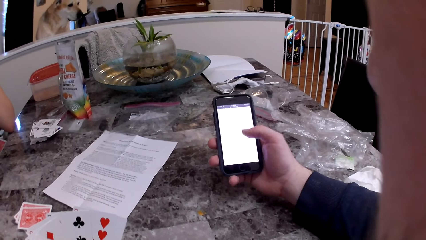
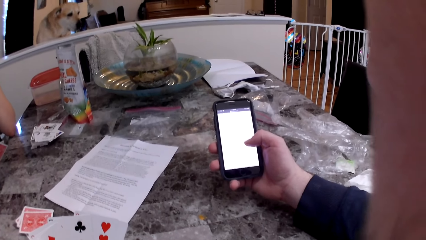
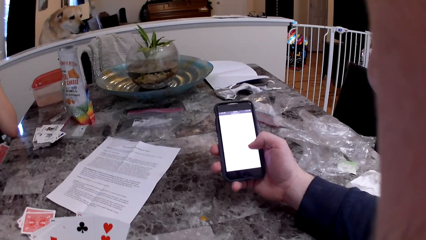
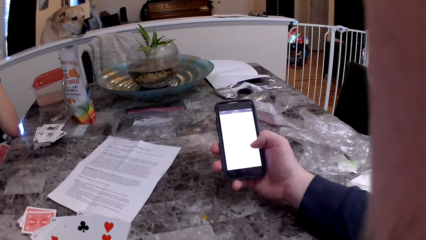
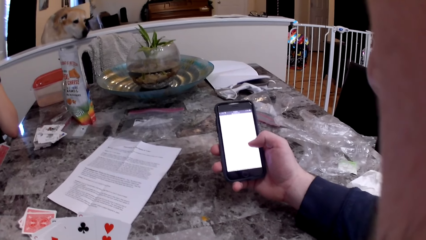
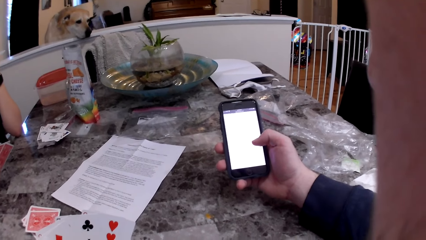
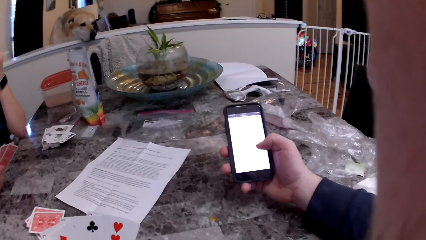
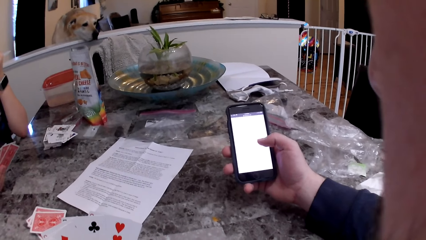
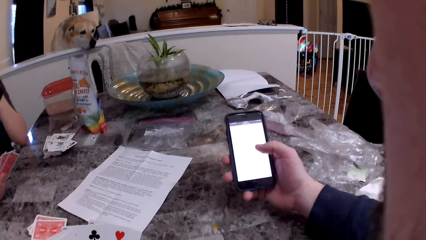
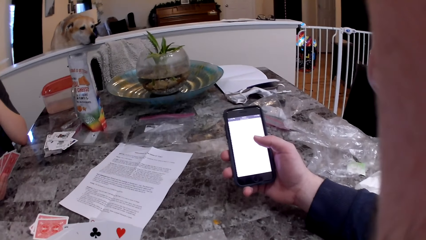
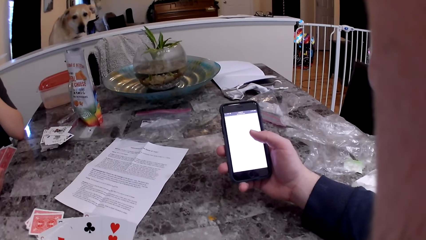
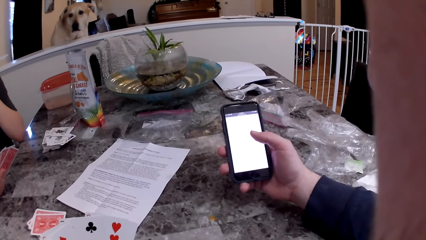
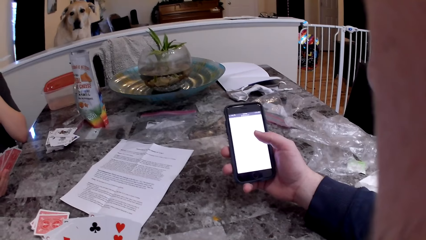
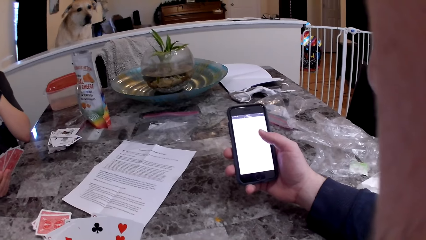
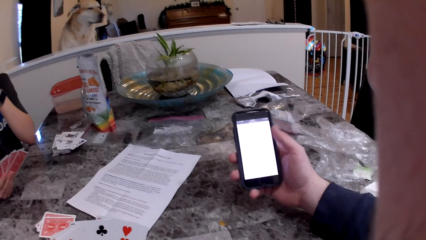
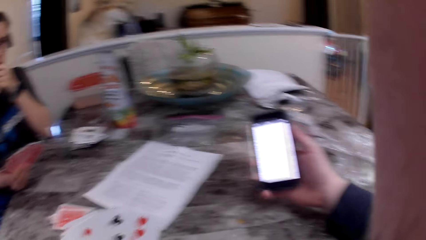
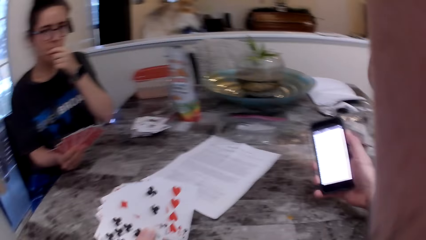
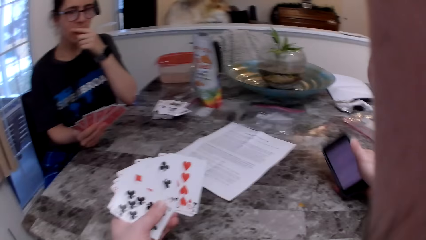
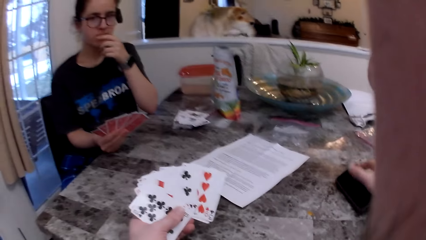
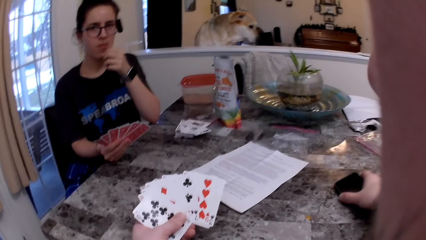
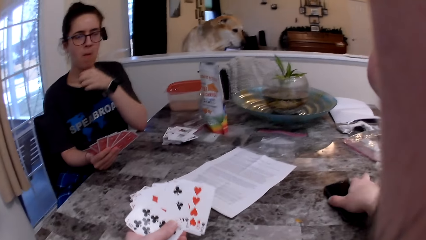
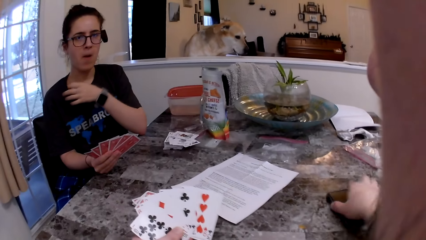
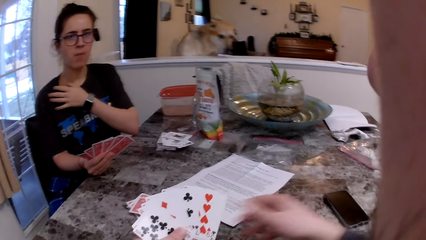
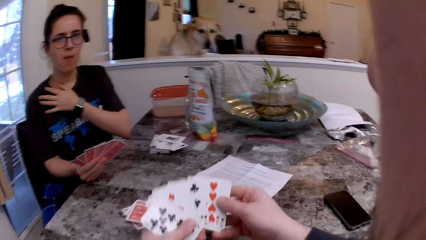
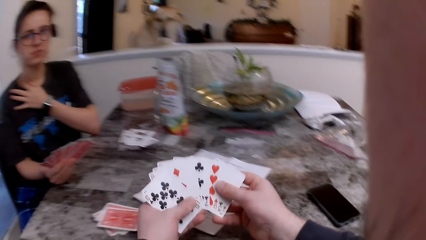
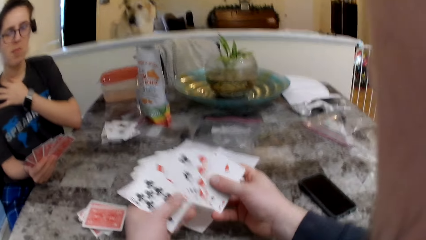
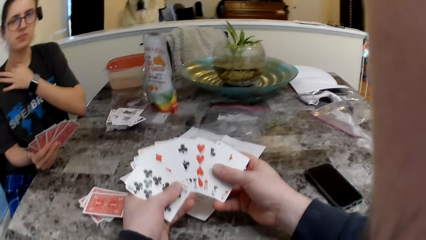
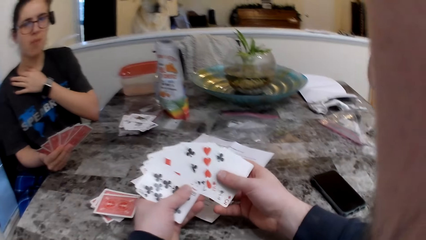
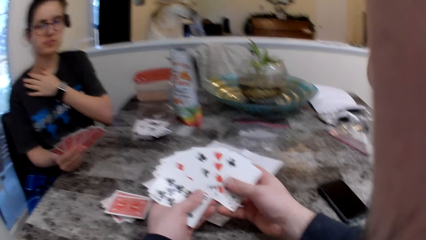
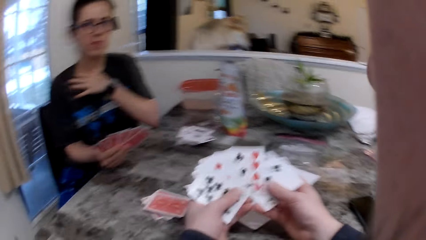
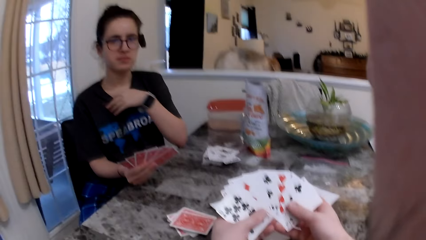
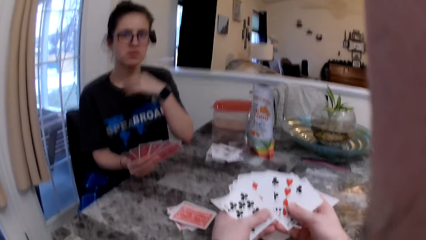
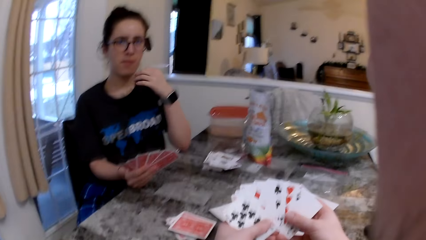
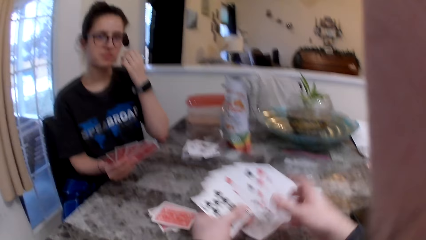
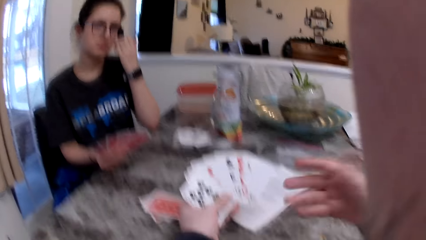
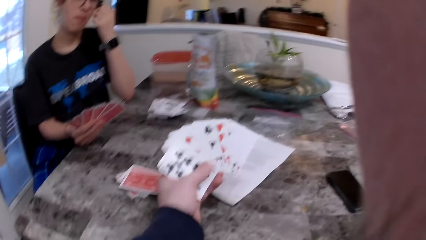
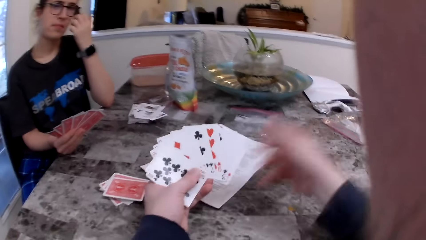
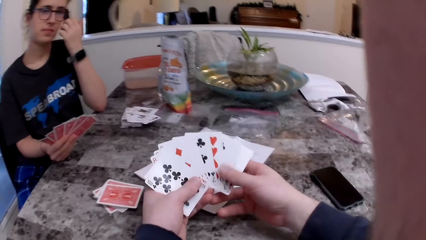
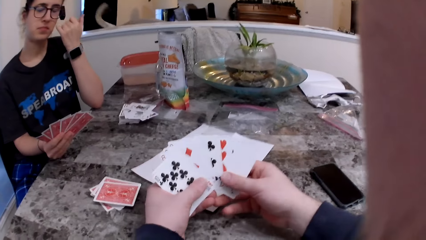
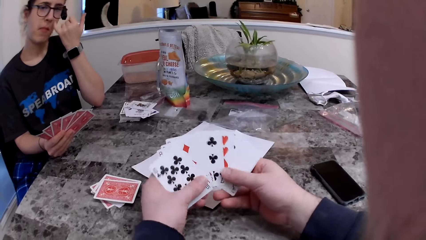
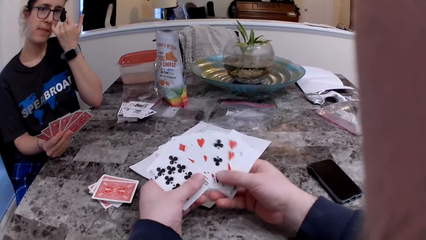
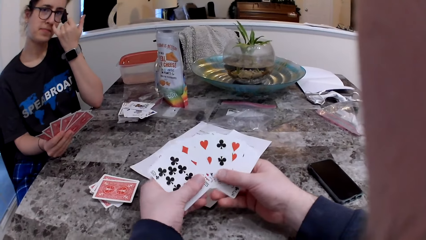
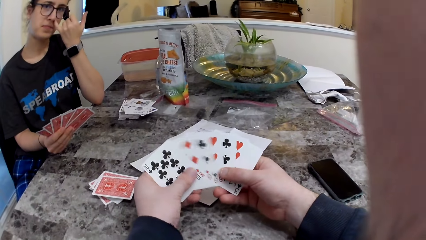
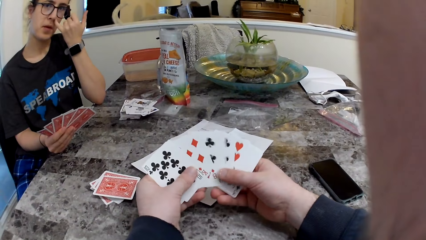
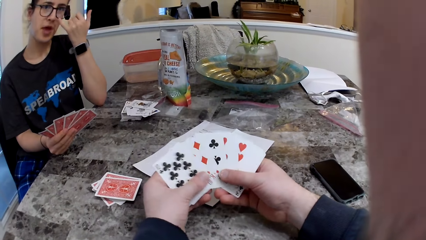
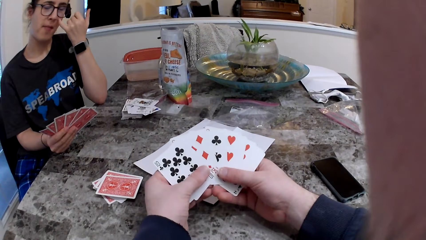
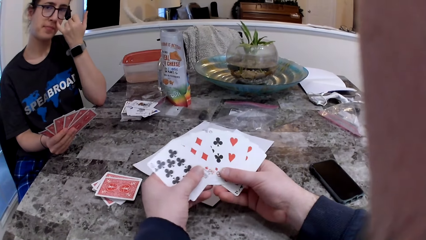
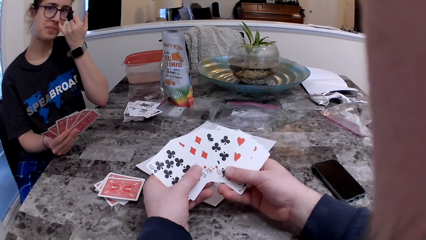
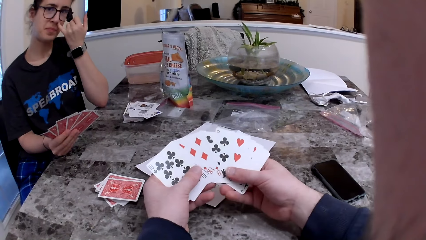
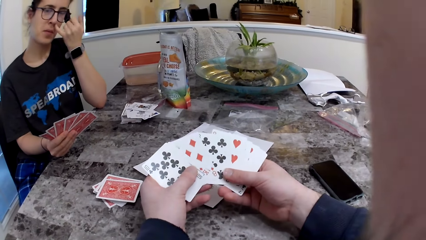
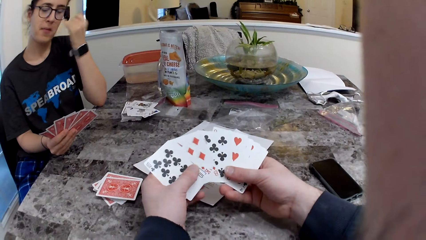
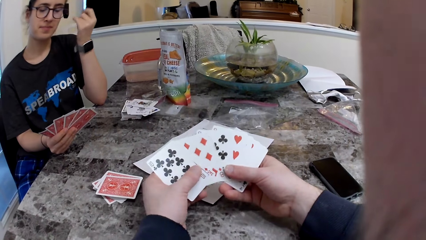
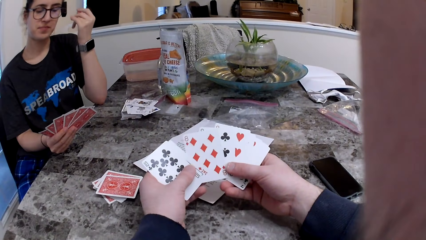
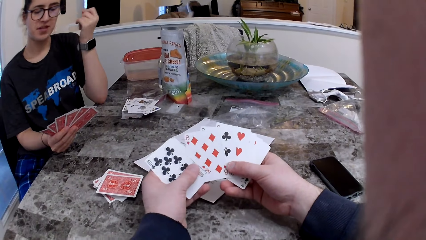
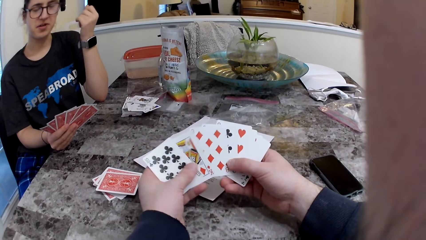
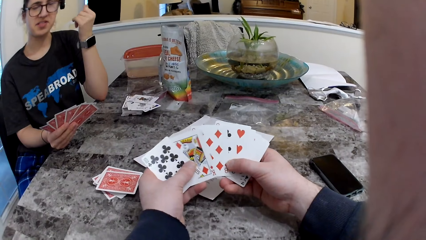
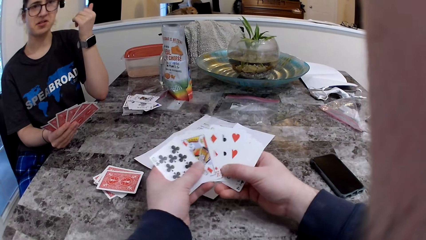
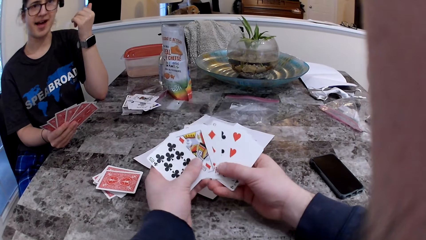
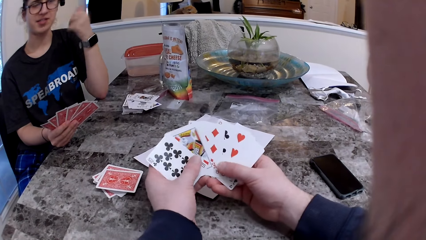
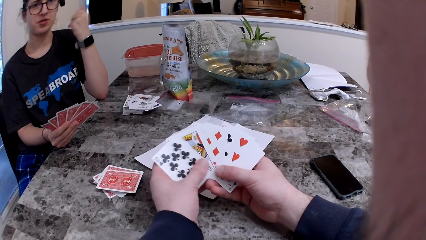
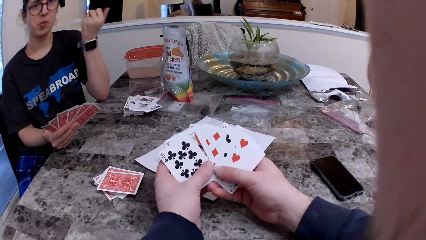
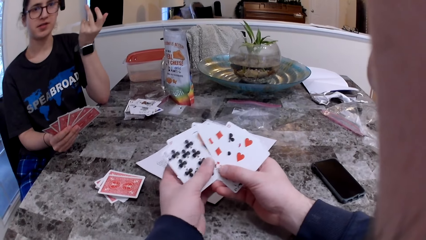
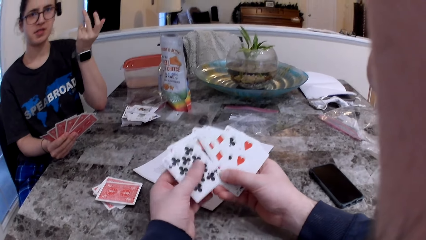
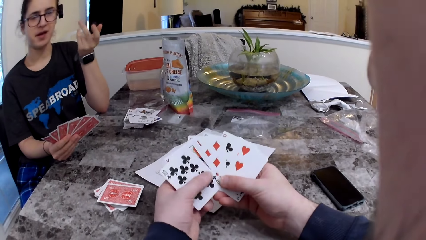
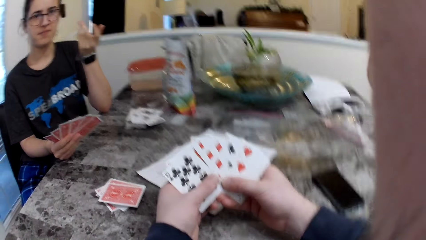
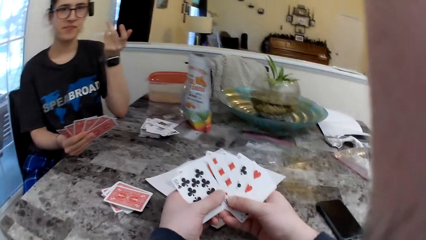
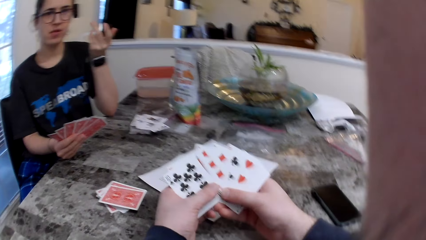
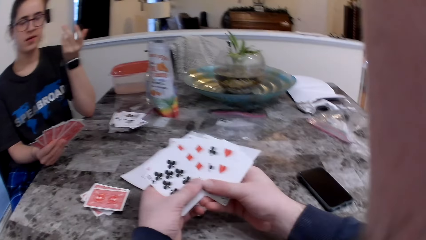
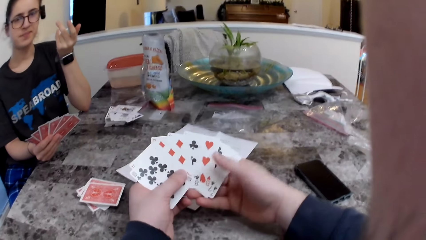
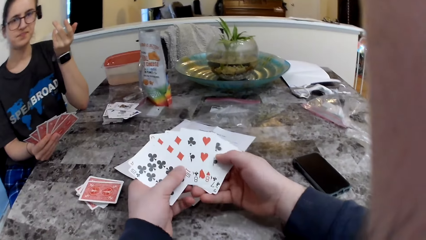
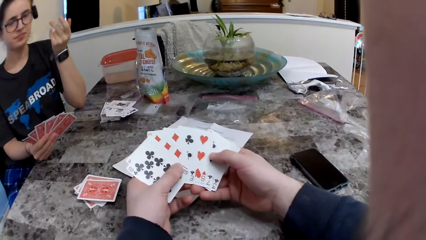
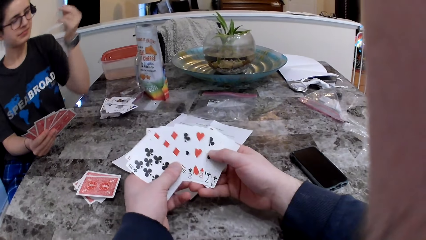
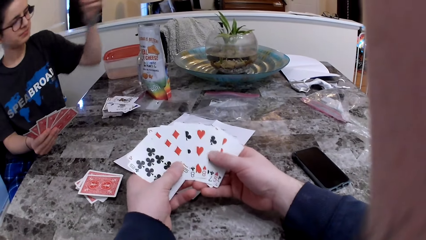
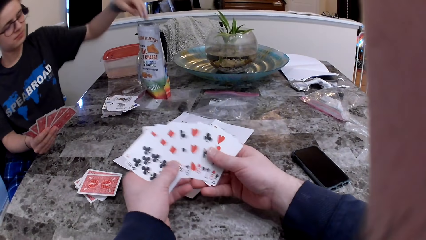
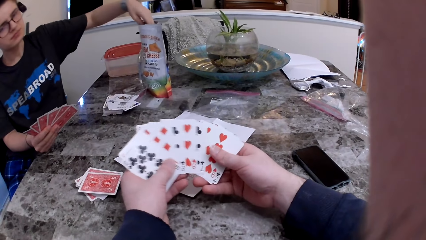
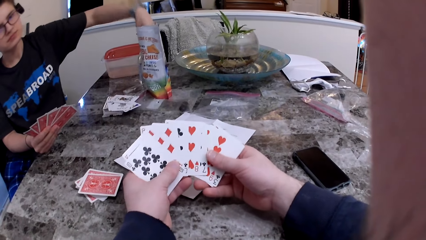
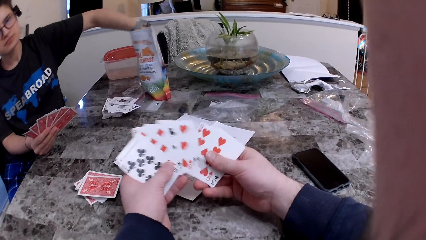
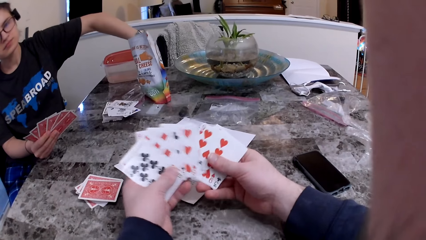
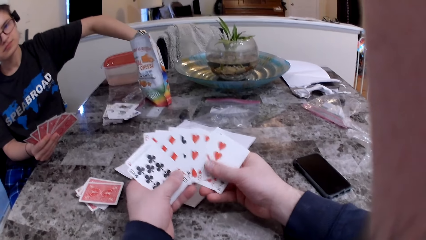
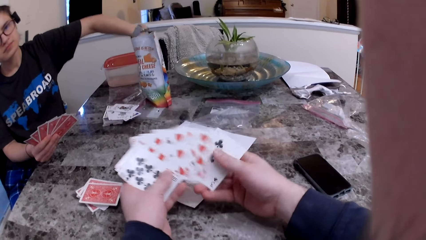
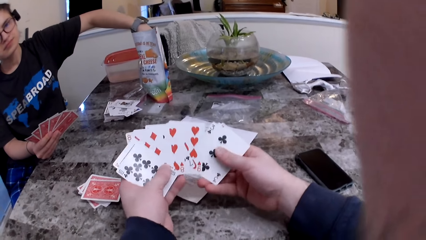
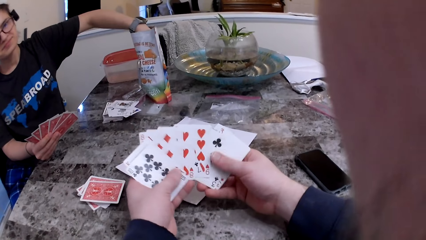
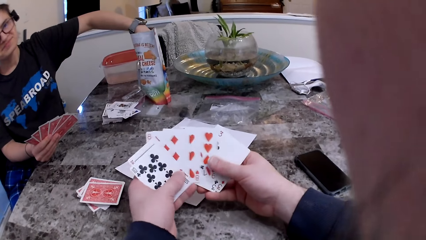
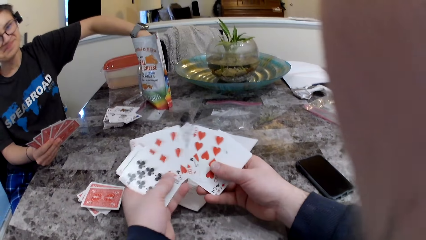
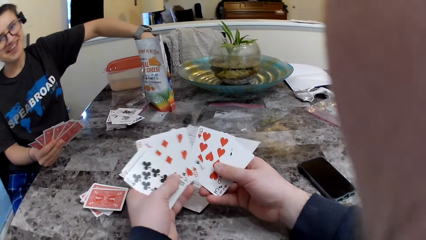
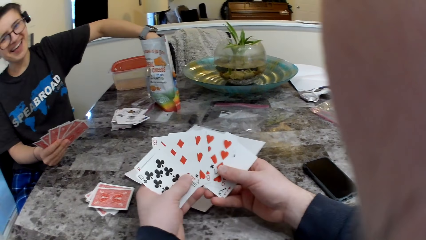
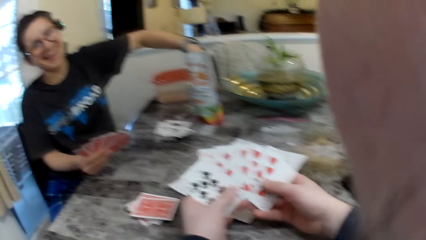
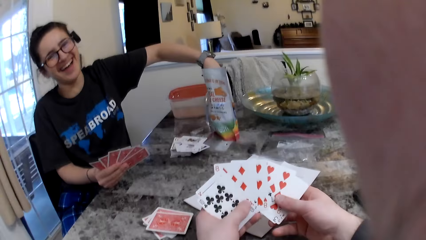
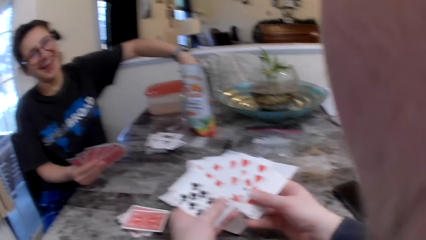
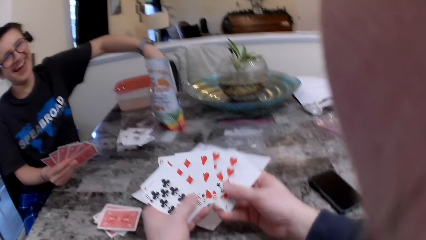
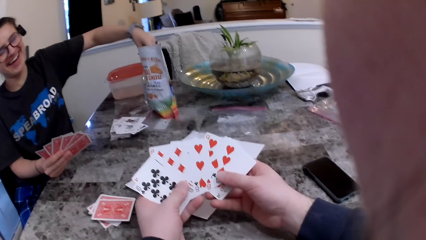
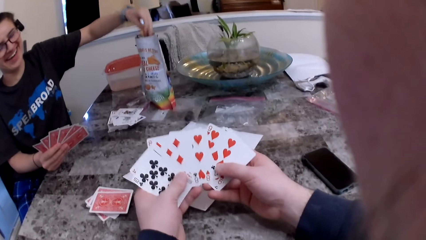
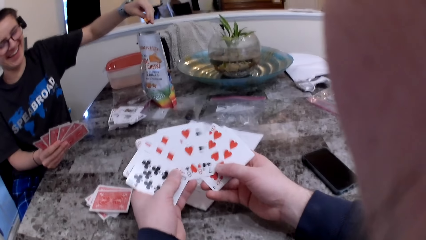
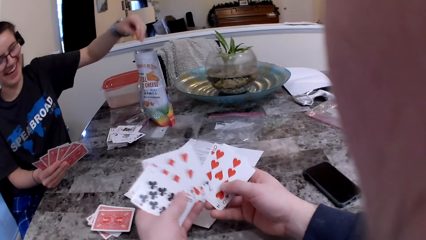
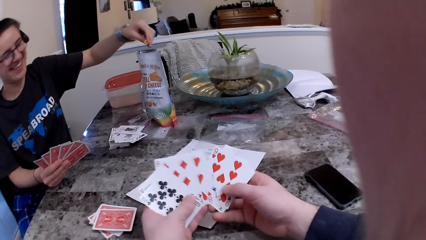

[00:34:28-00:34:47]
The camera wearer reads the contents of the phone. They drop the phone on the table. The woman scratches her neck. The camera wearer checks the cards. The woman scratches her nose. She picks up a cheese from the bag.
